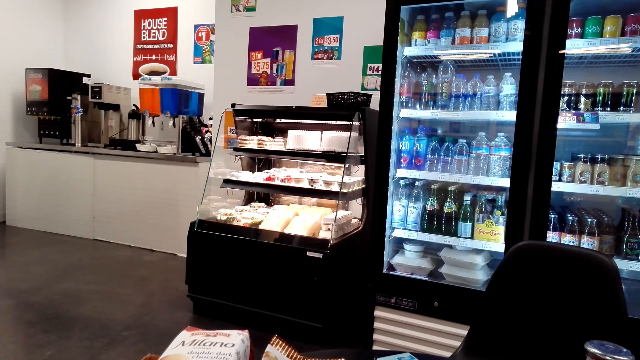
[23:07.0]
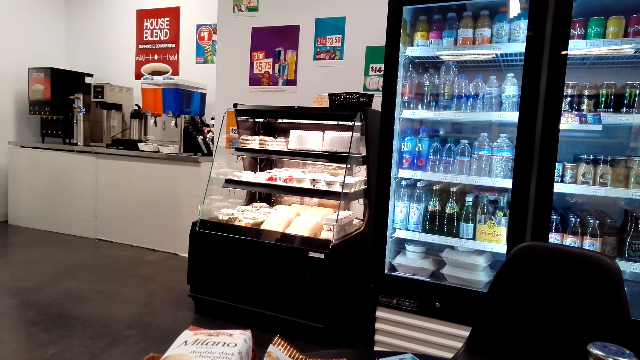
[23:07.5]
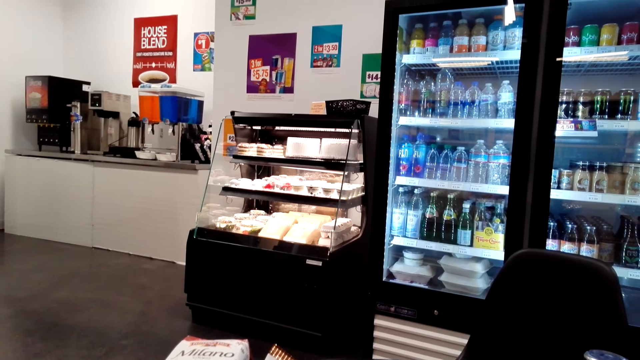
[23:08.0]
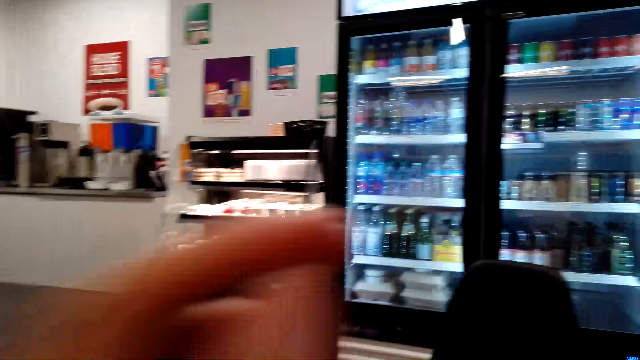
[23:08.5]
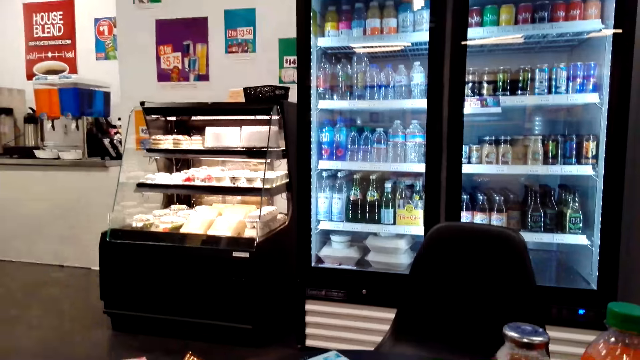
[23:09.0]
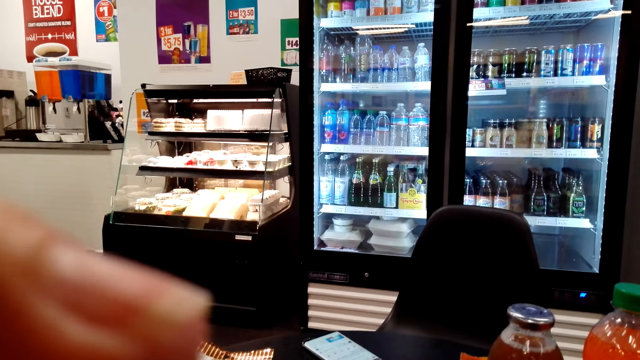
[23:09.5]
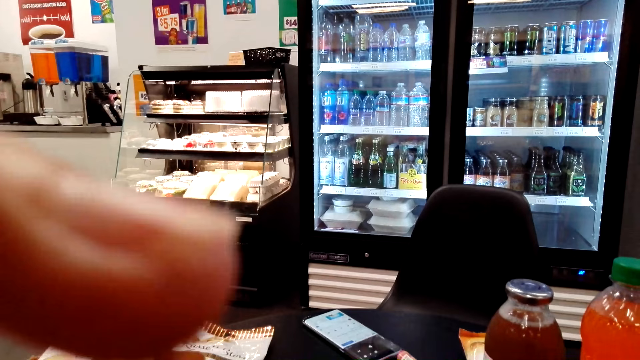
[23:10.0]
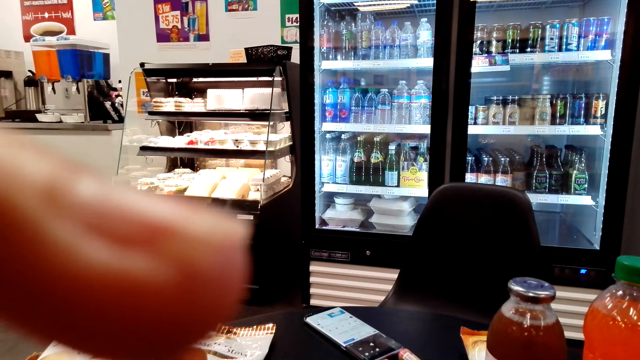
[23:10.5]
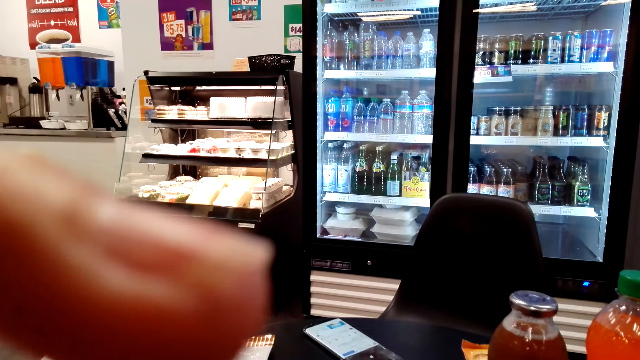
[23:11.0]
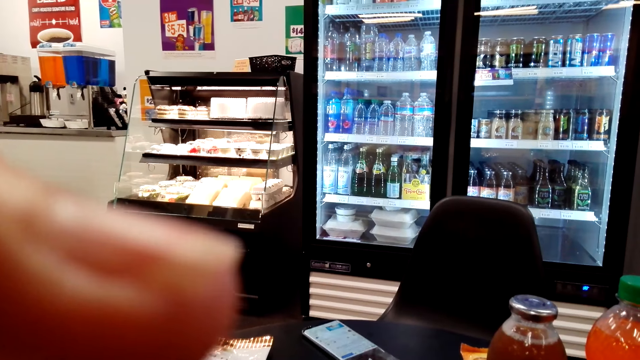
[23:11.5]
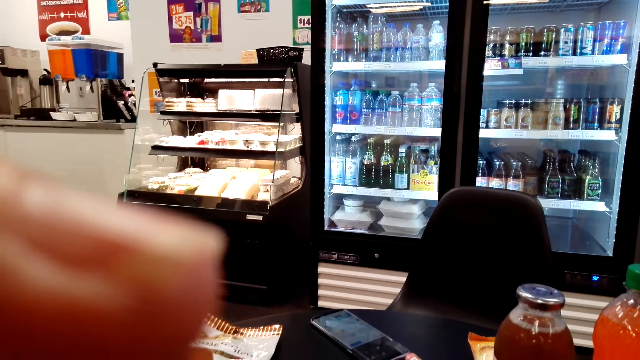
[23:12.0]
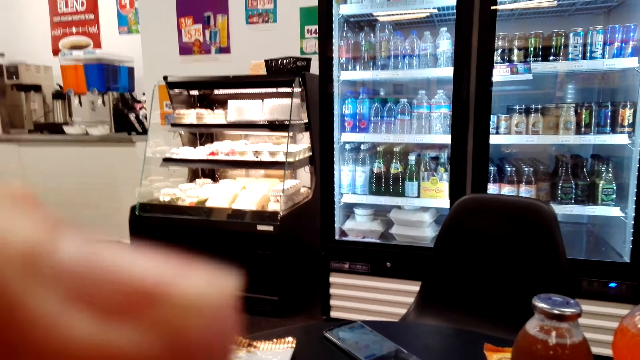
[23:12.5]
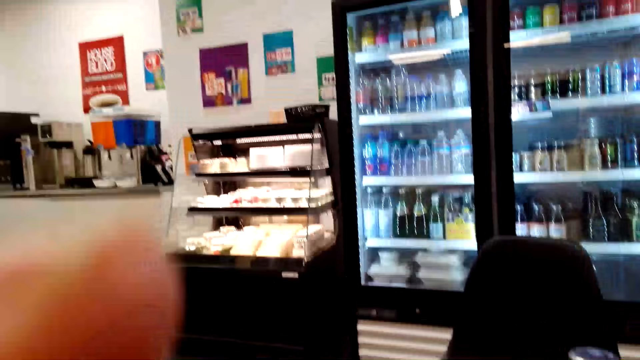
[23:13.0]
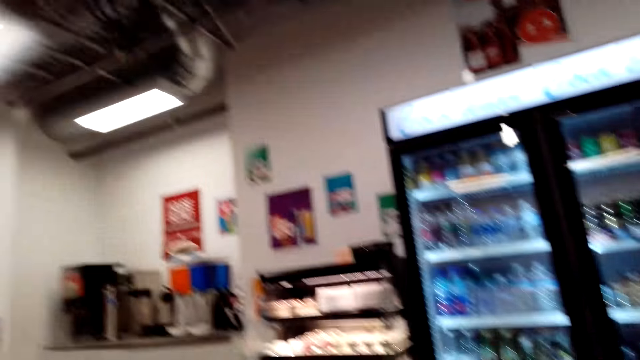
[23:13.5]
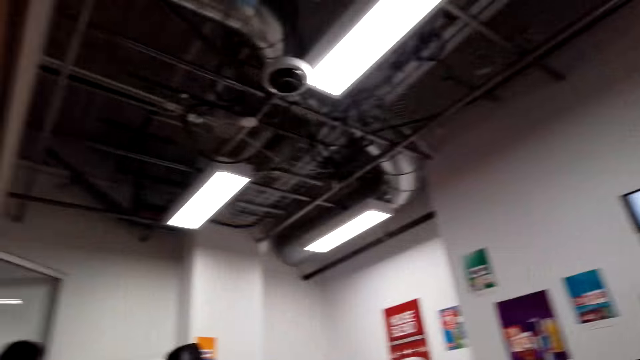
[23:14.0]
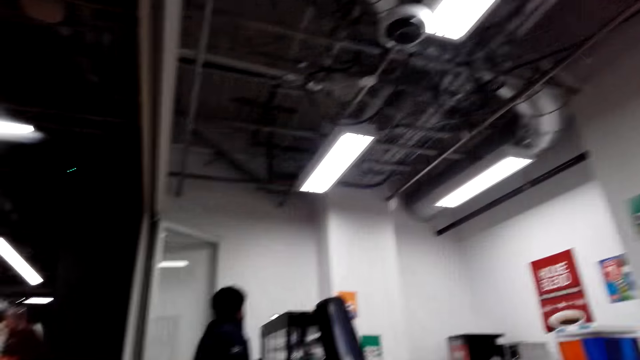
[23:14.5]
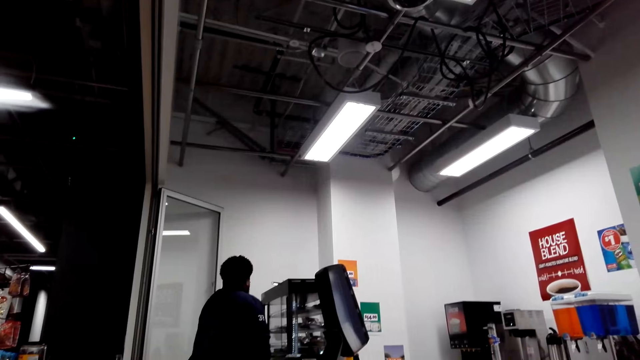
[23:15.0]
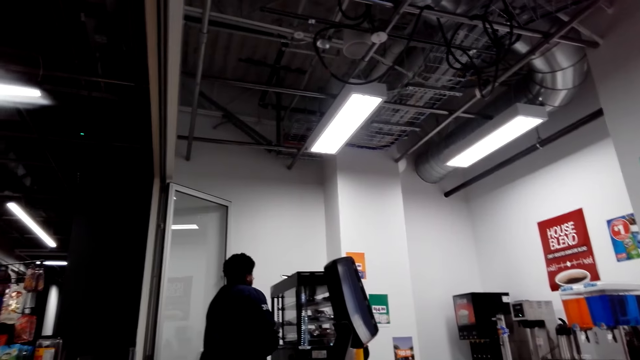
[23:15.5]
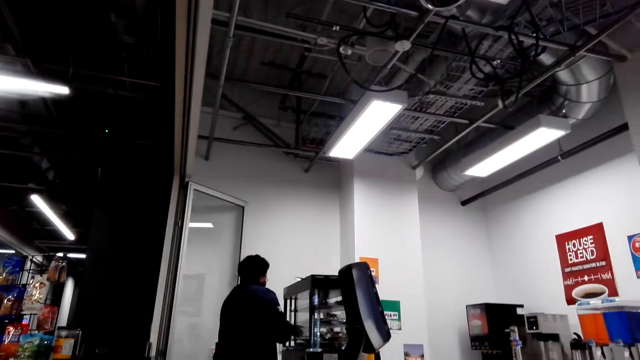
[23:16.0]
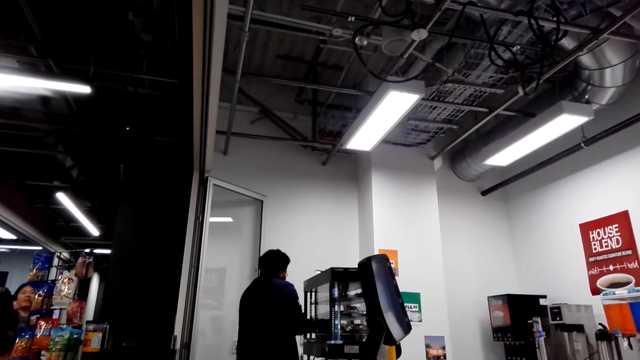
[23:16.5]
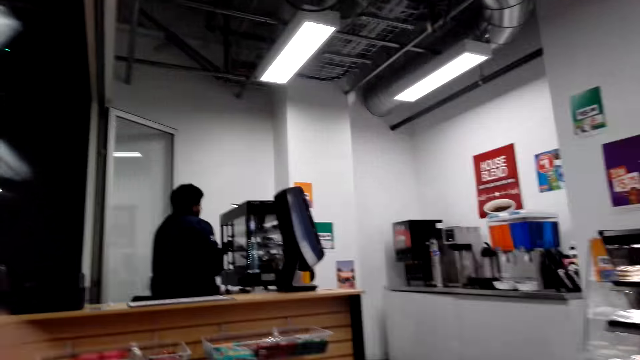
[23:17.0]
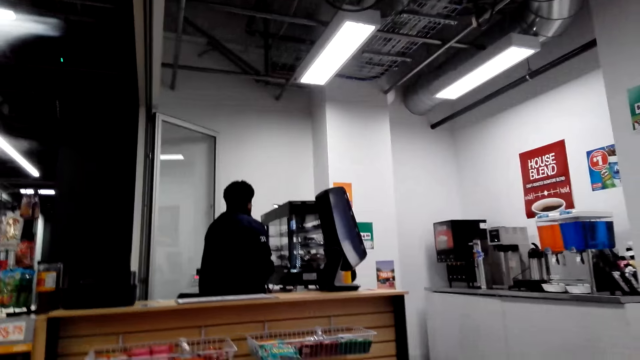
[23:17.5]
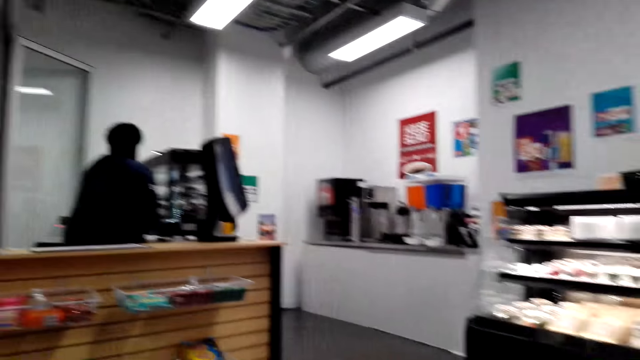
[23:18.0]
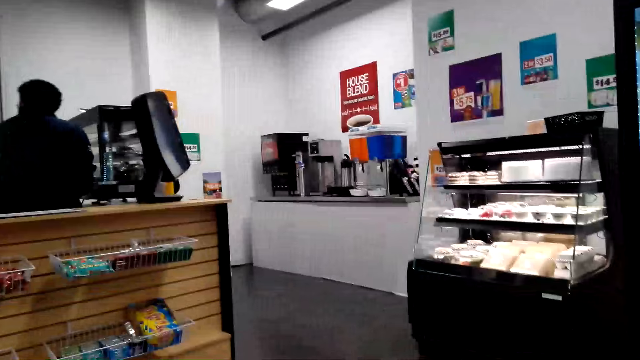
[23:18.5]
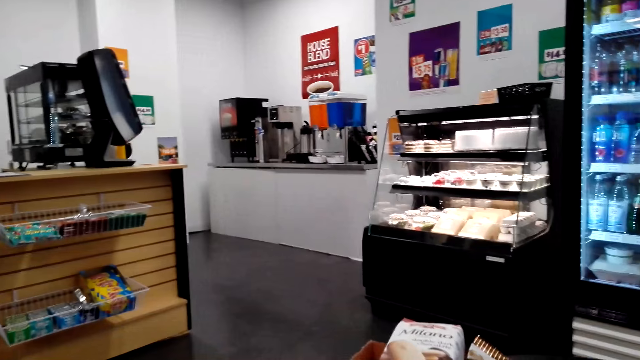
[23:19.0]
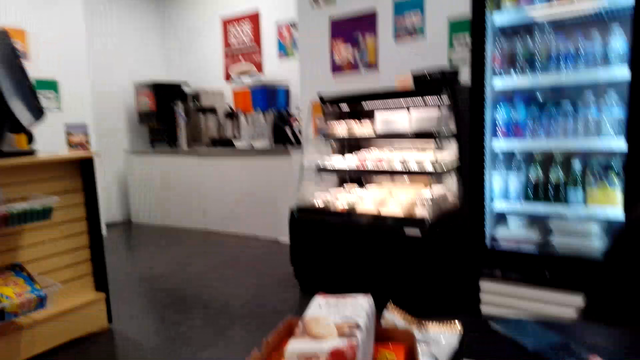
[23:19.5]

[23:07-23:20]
The camera wearer looks around the store.

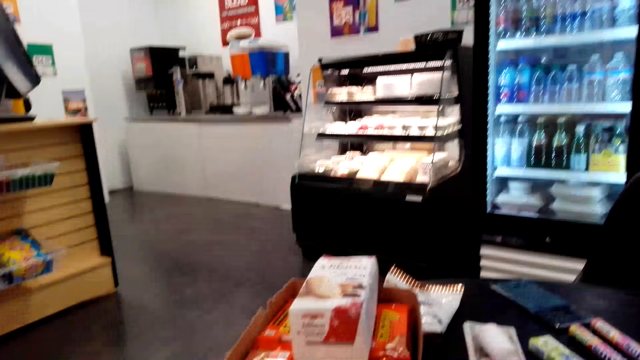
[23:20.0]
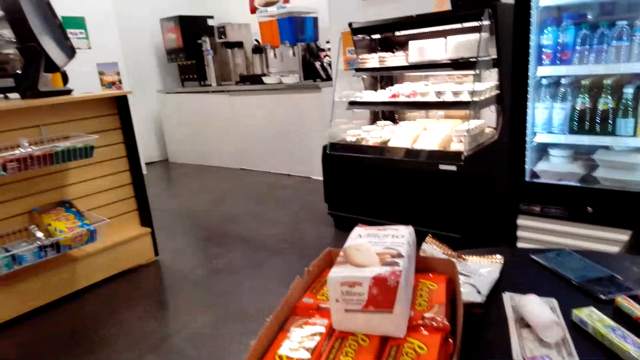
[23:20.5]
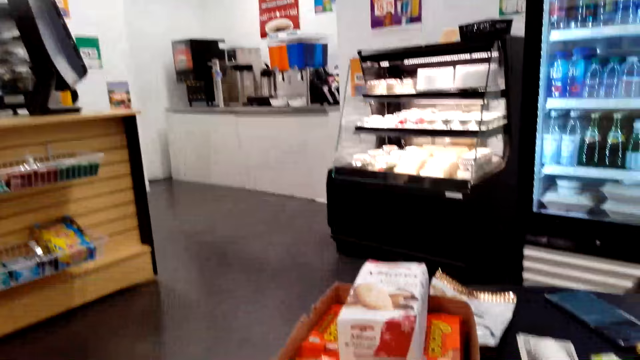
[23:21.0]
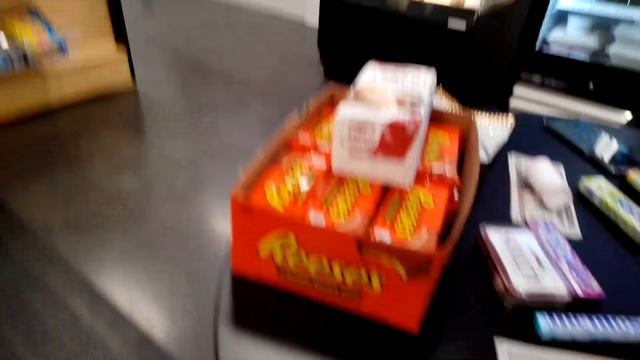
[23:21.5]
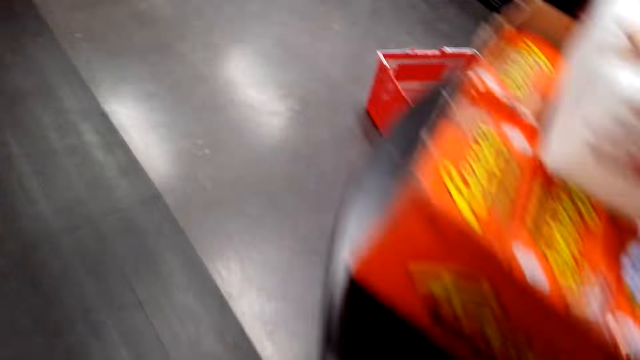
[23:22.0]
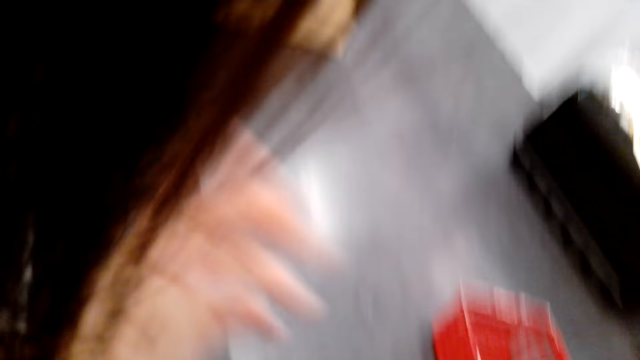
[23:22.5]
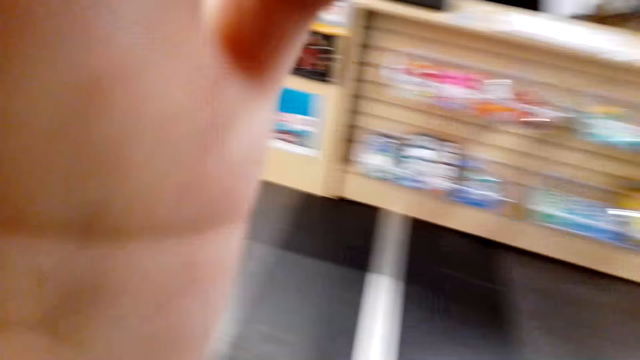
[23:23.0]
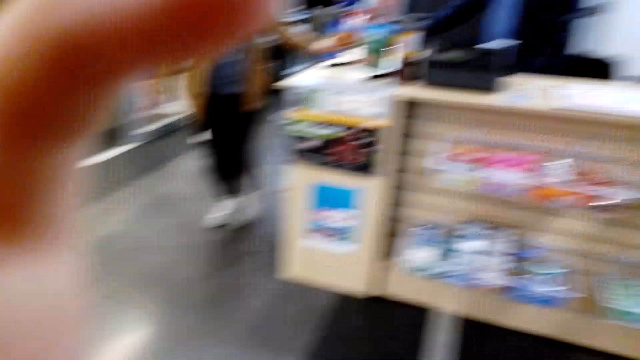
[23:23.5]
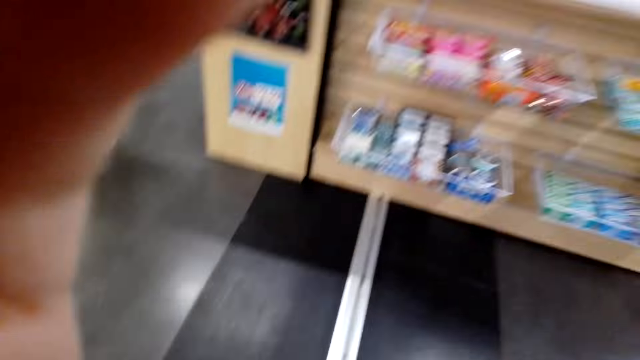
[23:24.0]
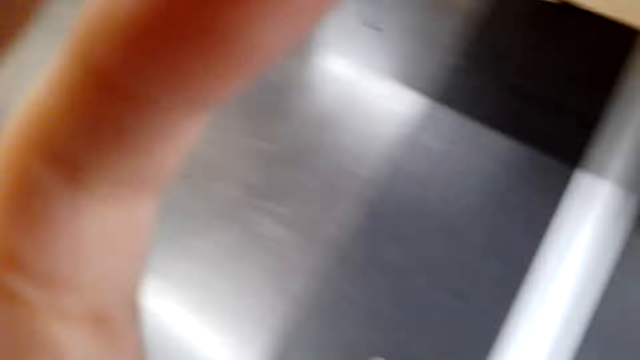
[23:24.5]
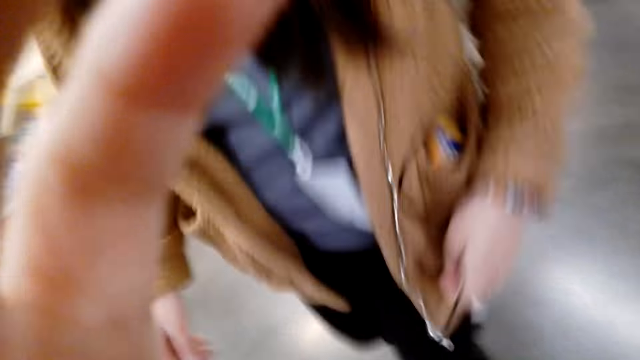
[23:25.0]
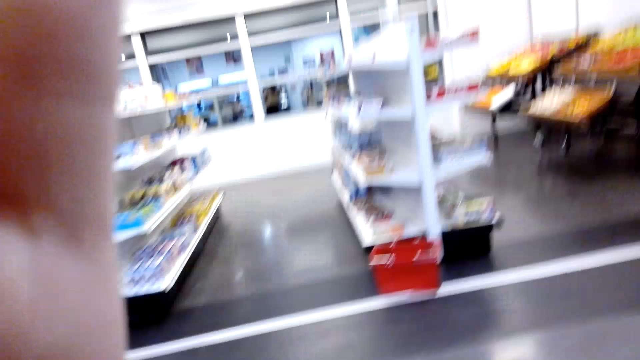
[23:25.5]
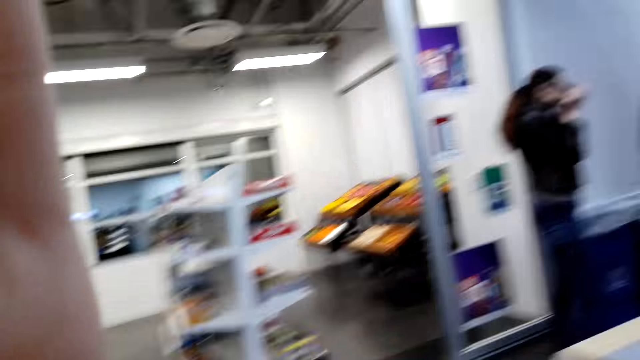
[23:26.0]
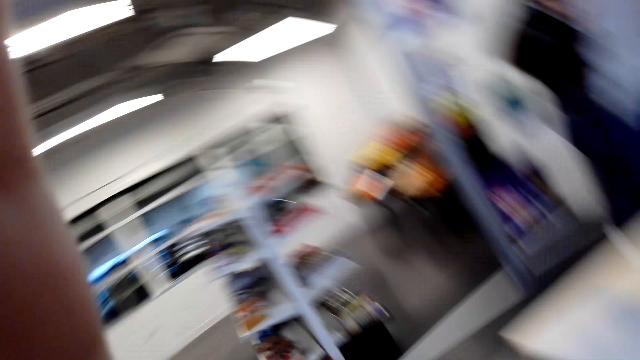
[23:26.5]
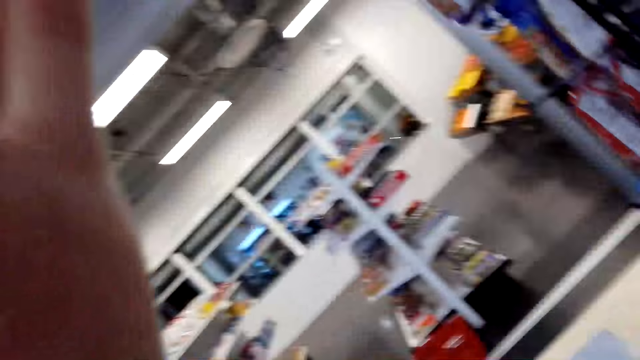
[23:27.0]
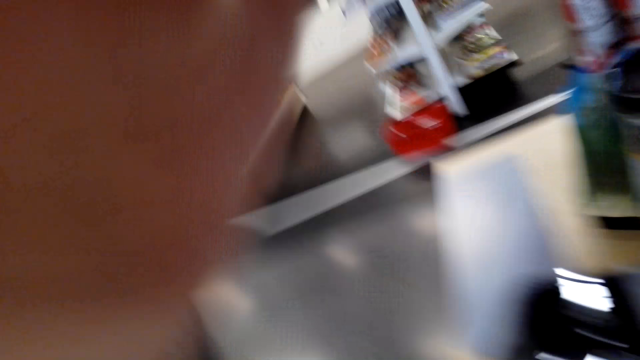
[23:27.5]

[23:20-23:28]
The camera wearer walks around the store. They adjust the face camera.
